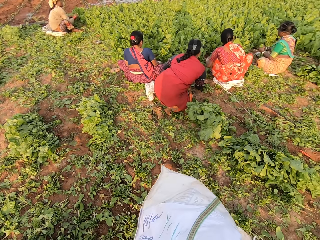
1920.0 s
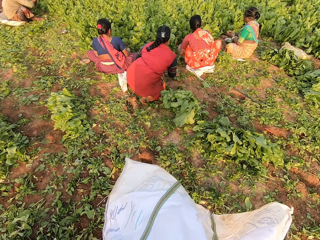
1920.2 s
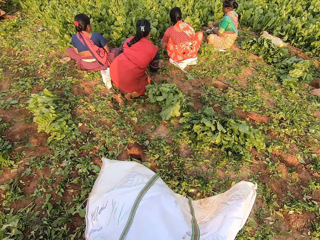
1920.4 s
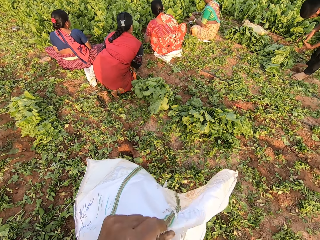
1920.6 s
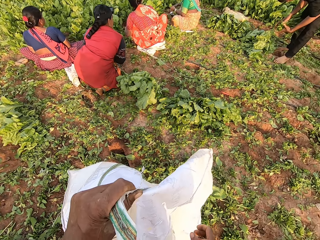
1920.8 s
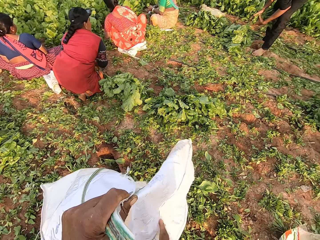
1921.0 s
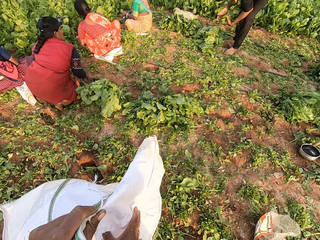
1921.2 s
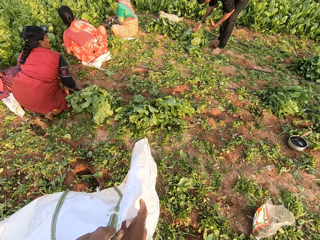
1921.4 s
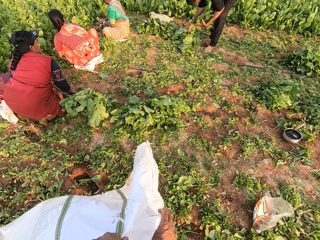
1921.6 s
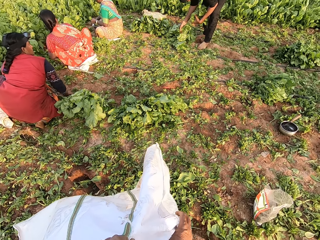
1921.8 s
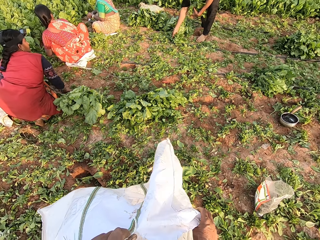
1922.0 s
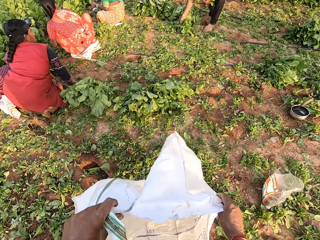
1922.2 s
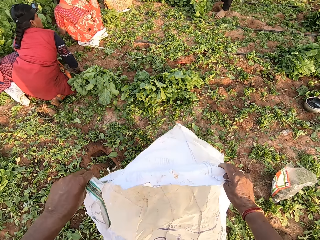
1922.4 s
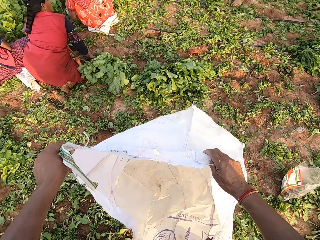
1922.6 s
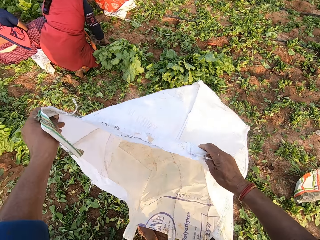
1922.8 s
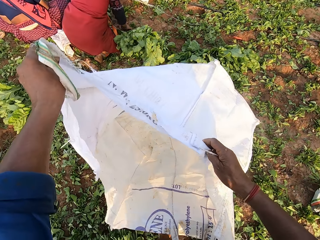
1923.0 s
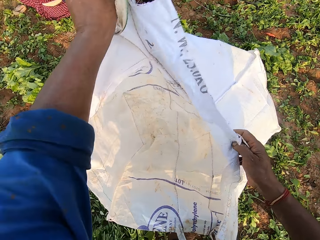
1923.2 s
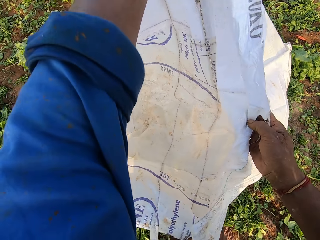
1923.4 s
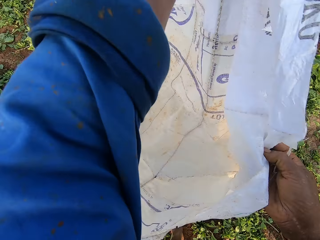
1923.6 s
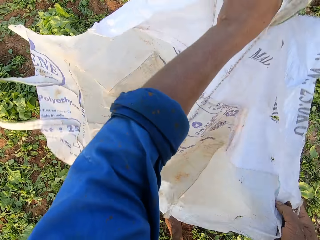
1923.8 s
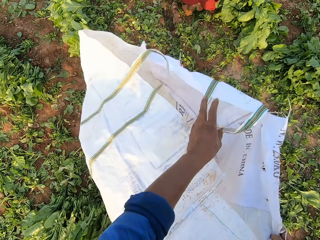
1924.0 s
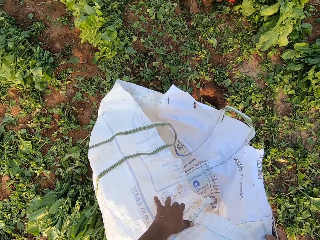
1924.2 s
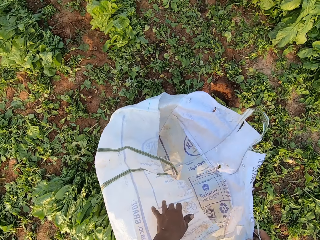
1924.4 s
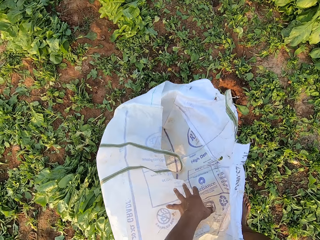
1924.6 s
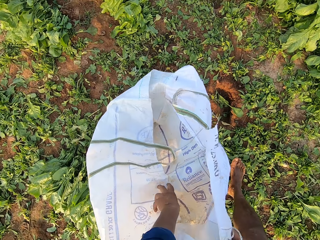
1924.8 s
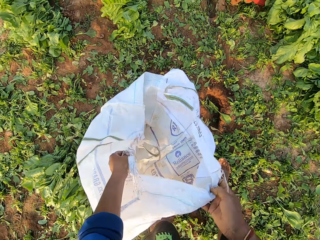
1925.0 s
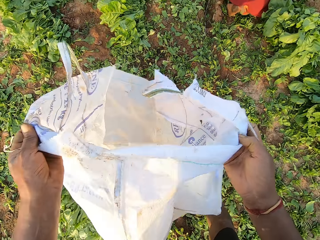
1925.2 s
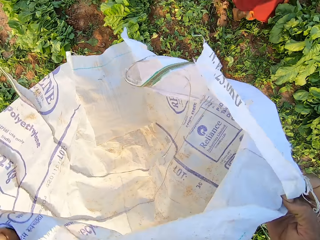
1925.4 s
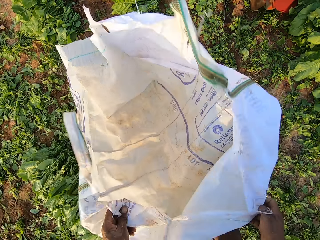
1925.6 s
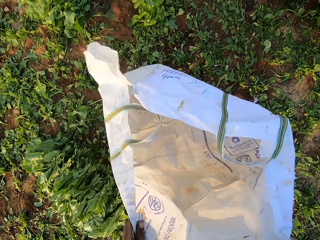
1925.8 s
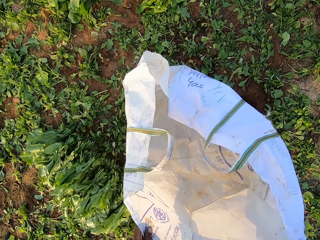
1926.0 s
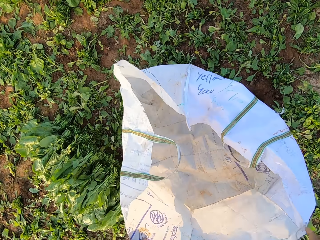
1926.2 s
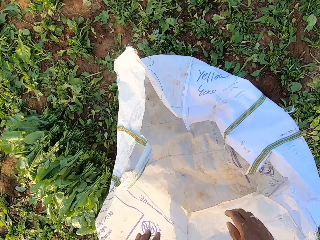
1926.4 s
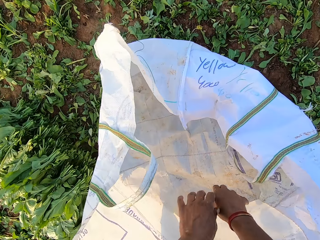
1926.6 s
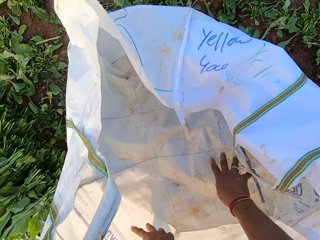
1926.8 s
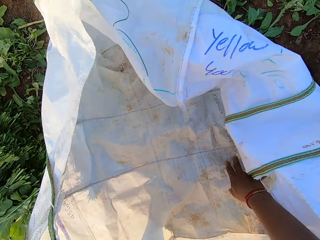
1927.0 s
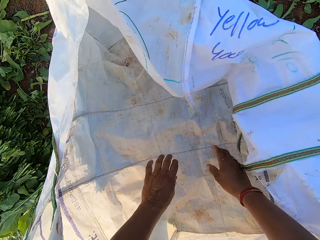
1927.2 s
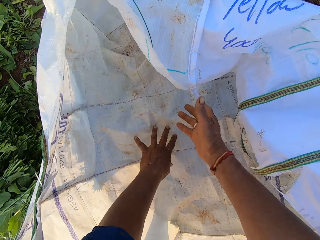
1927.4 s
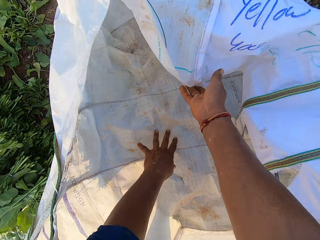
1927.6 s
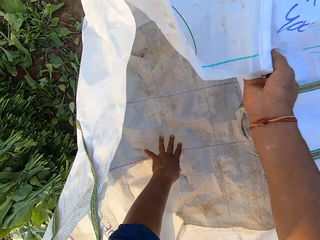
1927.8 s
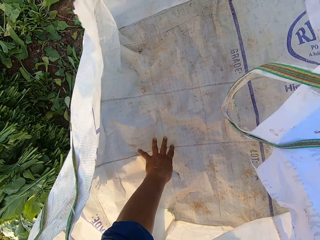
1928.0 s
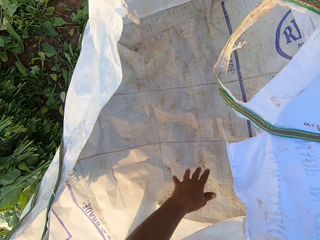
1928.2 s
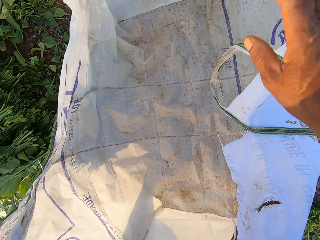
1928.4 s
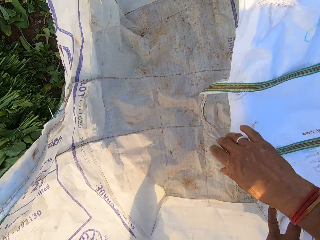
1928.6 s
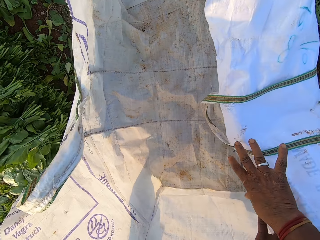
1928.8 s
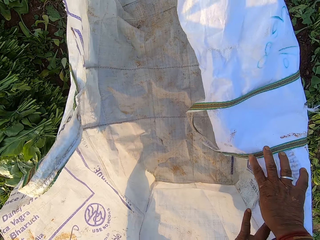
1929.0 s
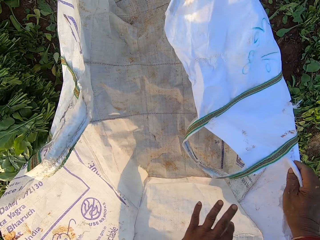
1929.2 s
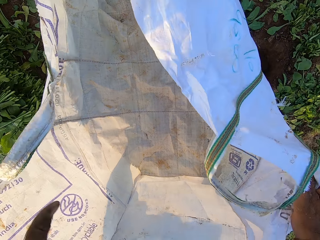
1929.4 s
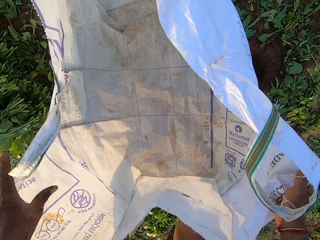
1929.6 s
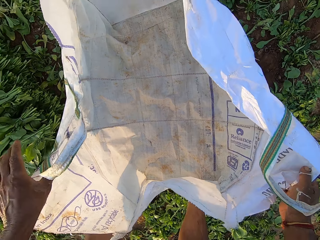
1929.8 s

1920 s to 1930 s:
The man puts the vegetable in his right hand to his left hand and picks the vegetables from the ground with his right hand. The camera wearer drops the sack or plastic bag on the ground with his hands. He adjusts the sack on the ground with his hands. He opens the plastic bag.

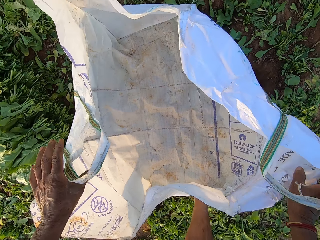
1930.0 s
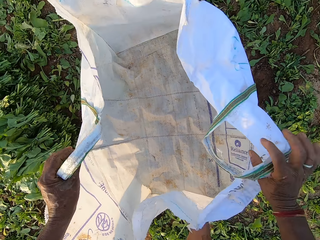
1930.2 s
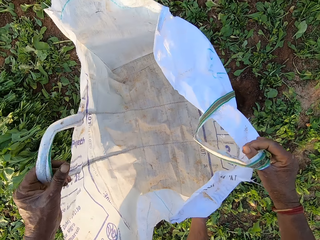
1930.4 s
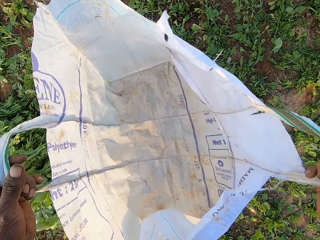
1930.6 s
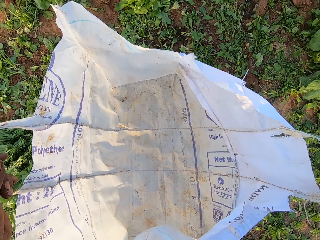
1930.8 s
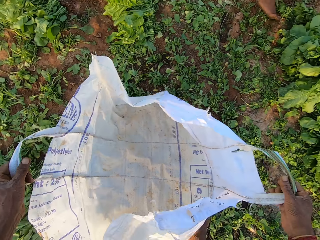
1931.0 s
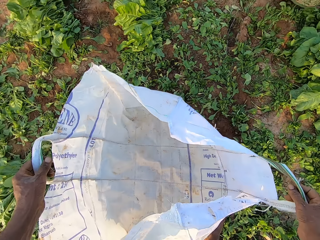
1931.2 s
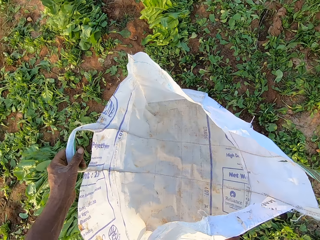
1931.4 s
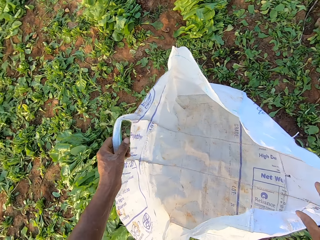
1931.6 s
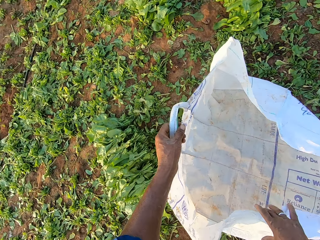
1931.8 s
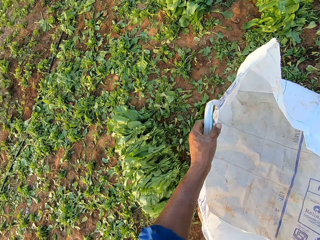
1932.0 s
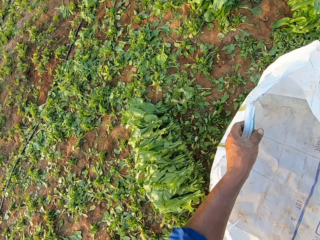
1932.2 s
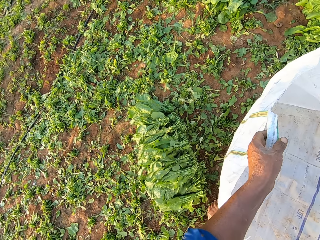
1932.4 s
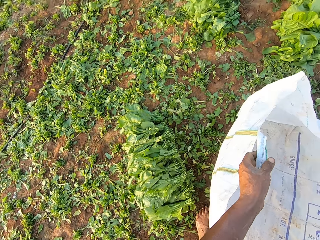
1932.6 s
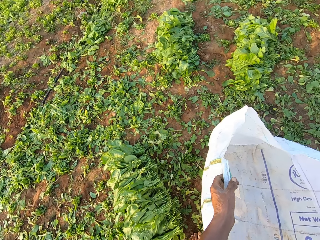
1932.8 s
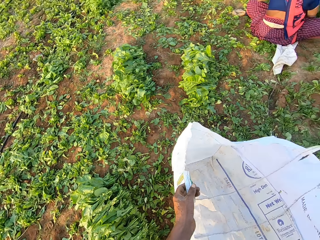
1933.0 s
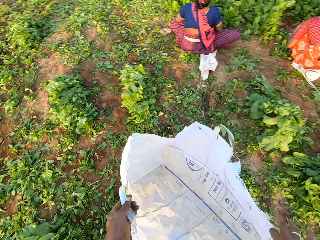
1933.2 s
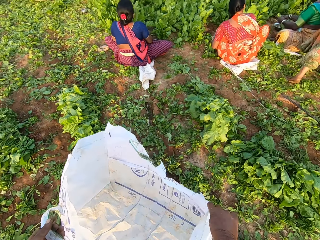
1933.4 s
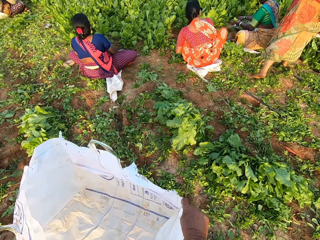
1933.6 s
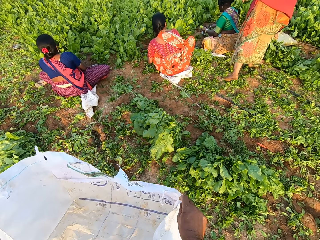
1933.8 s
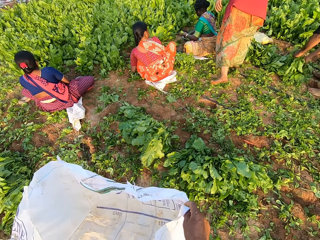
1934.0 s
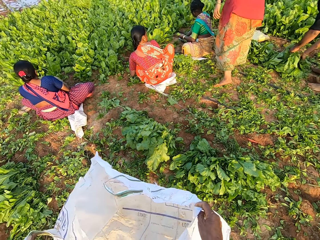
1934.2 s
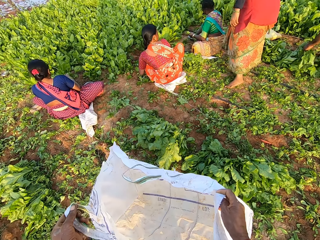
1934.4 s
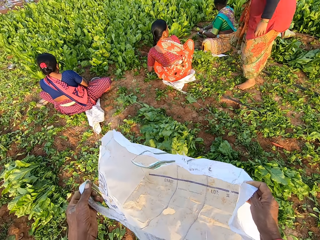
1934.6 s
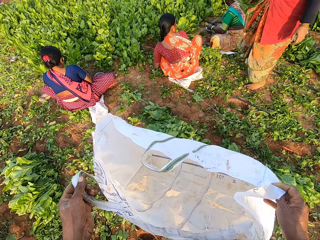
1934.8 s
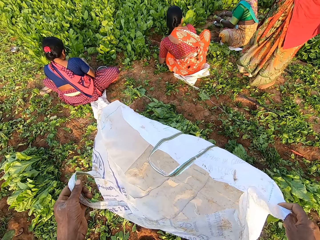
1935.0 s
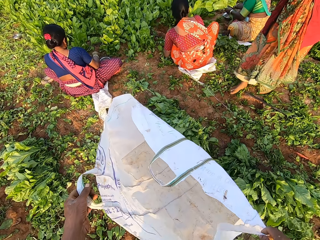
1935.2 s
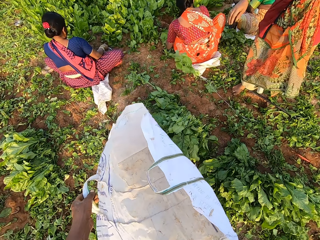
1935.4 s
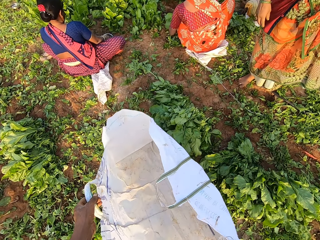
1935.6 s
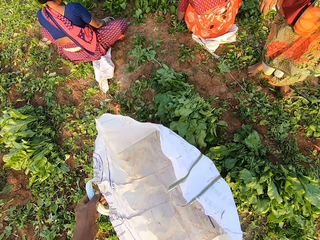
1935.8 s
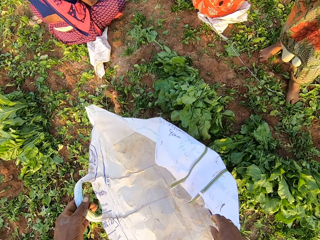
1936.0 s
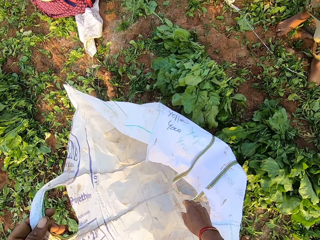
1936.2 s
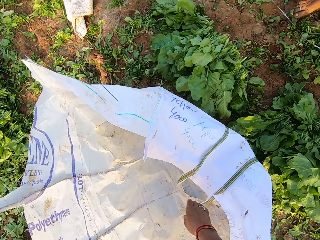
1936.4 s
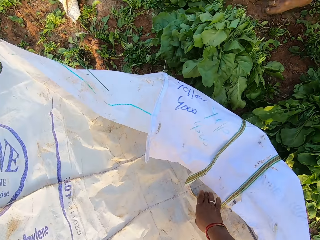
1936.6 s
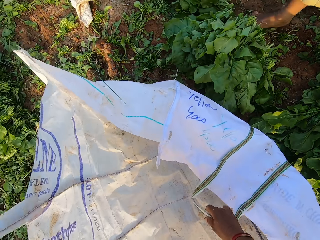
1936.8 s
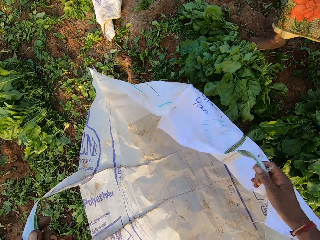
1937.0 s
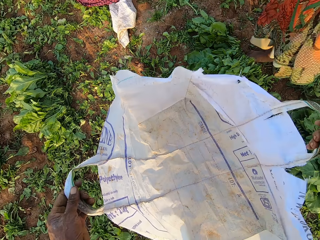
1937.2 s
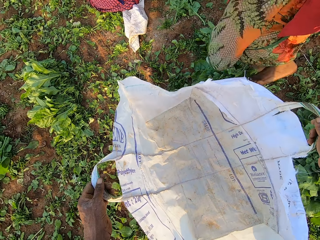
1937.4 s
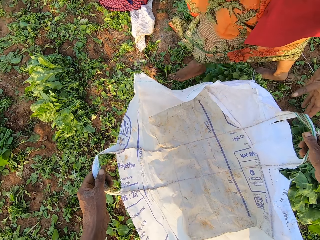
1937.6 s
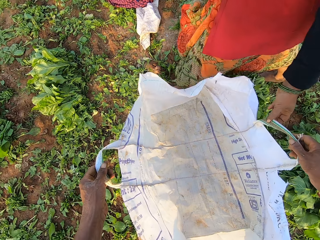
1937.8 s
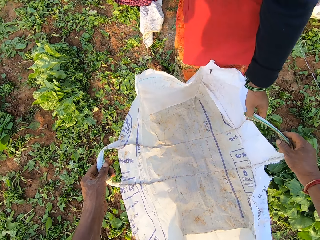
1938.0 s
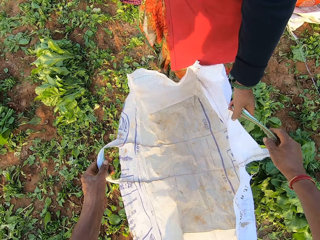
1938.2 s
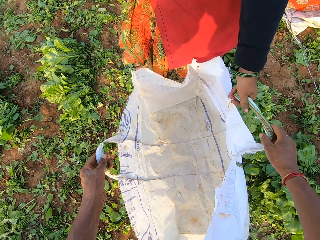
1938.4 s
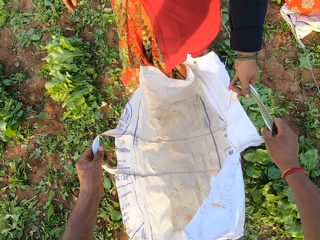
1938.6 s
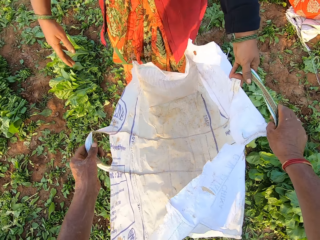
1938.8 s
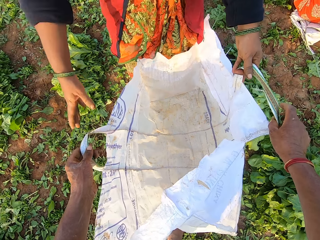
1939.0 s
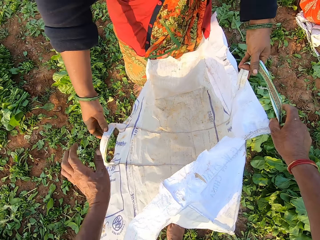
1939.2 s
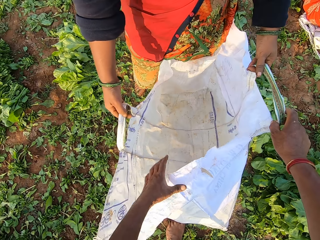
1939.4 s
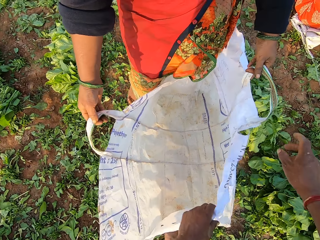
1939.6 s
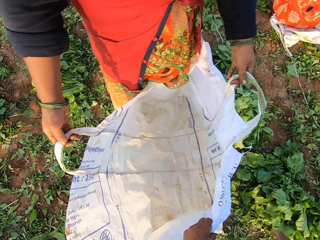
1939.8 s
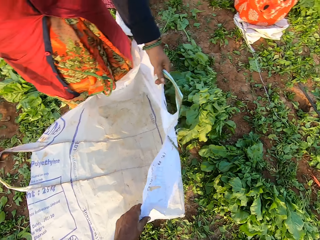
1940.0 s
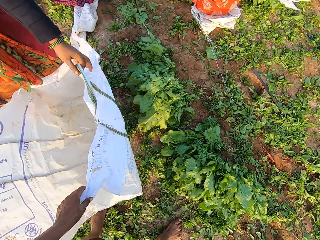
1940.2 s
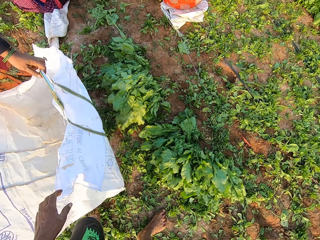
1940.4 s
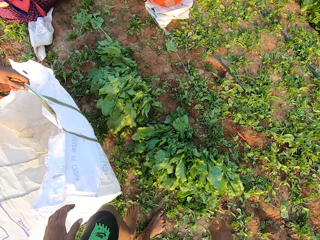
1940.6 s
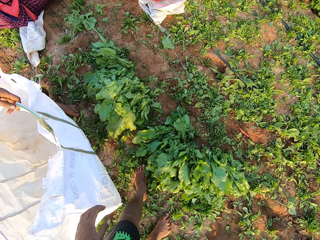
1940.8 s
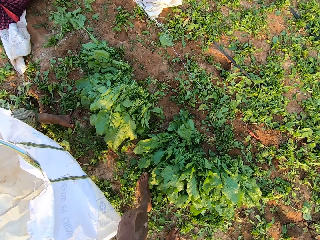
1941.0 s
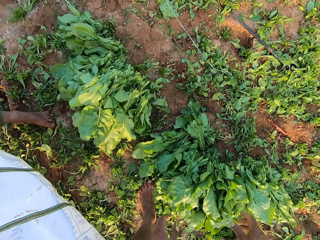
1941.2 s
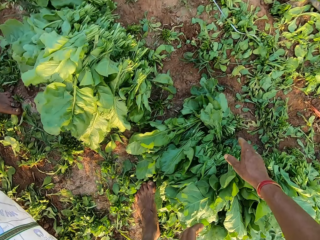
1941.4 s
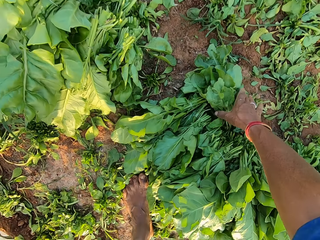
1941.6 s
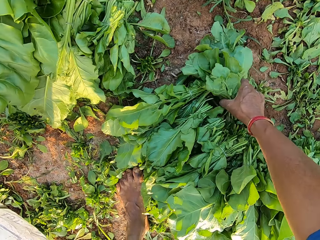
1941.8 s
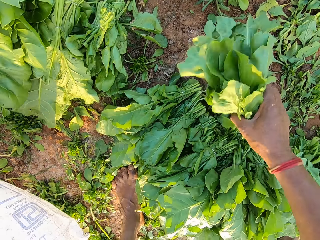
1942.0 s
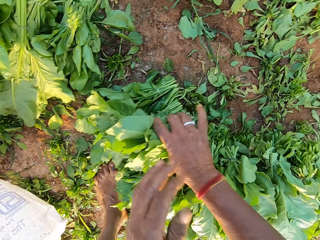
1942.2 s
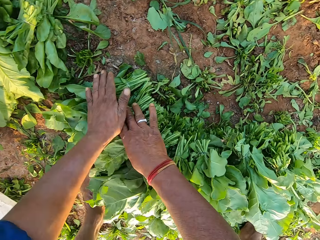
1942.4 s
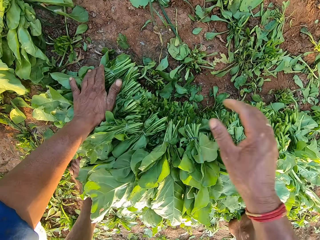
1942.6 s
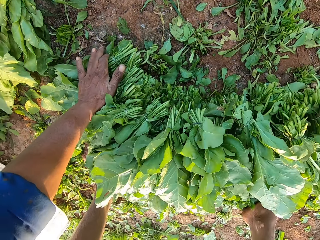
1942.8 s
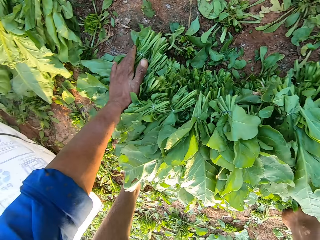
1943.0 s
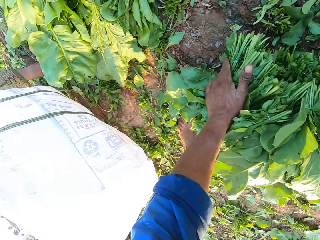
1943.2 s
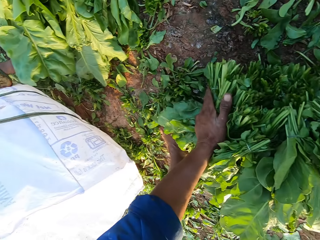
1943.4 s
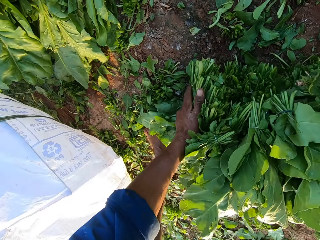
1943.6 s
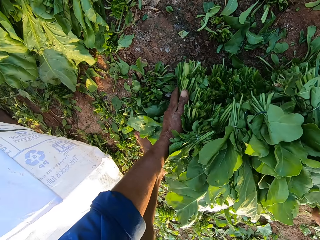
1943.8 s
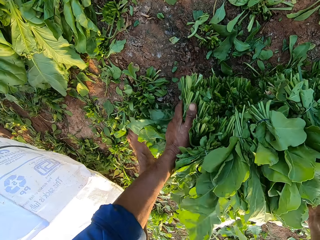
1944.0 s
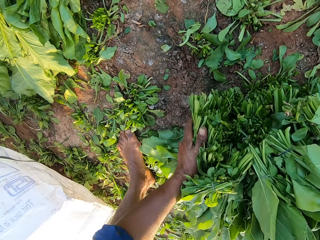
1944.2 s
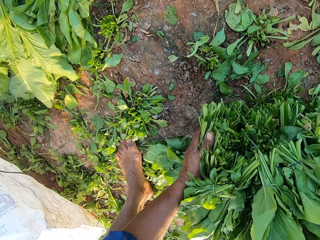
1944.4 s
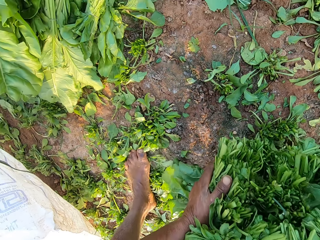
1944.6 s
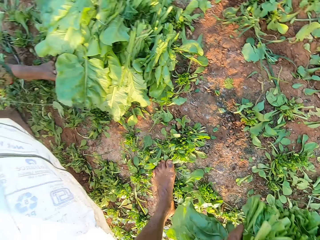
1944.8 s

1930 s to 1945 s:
The camera wearer picks up the sack from the ground with his hands. He drops the sack on the ground with his hands. He picks up the sack from the ground with his hands. He moves the plastic bag. The man holds the bunch of vegetables in his hands. The camera wearer talks to a woman. The woman drops the vegetable on the ground with her right hand. The camera wearer drops the sack on the ground with his hands. He adjusts the sack with his right hand. The woman holds the sack with her left hand. She holds the sack with her hands. The camera wearer picks up the bunch of vegetables on the ground with his right hand. He drops the bunch of vegetables on the bunch of vegetables with his right hand. He packs the bunch of vegetables on the ground with his hands.
